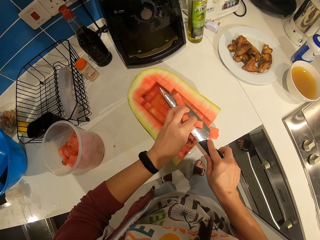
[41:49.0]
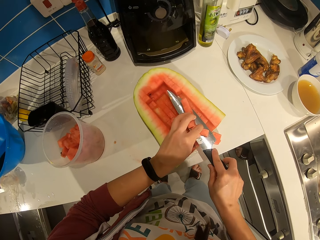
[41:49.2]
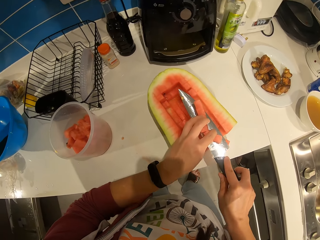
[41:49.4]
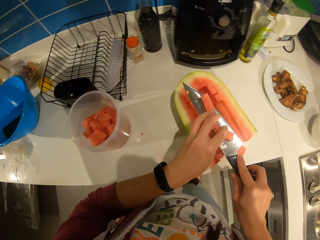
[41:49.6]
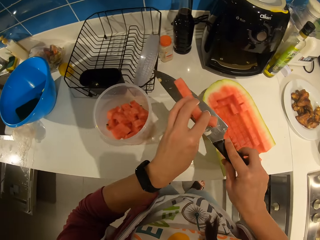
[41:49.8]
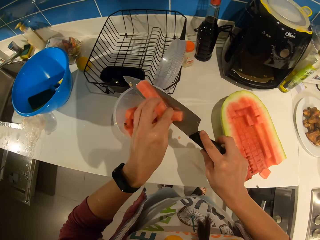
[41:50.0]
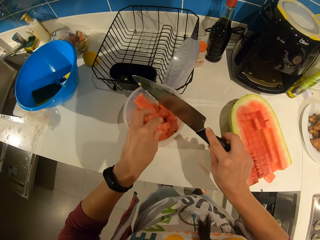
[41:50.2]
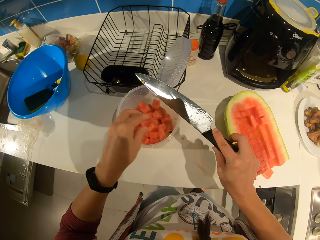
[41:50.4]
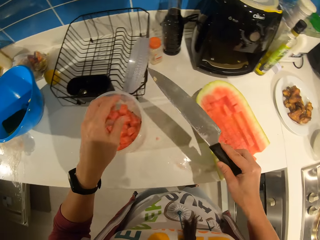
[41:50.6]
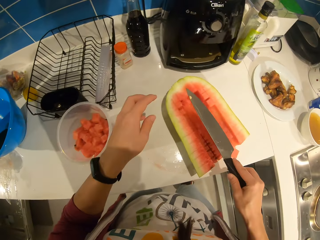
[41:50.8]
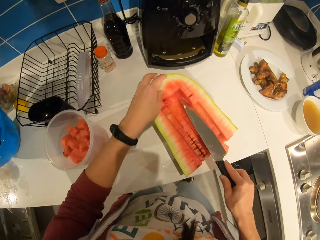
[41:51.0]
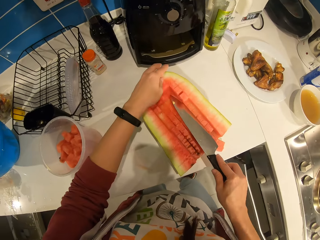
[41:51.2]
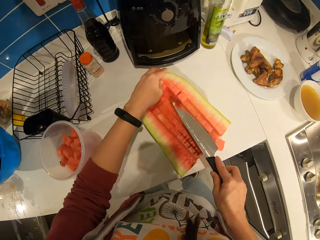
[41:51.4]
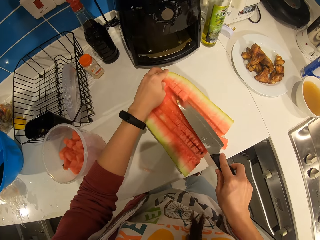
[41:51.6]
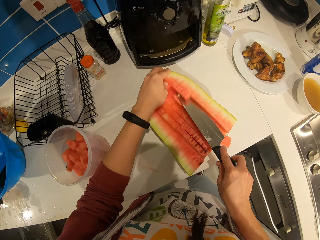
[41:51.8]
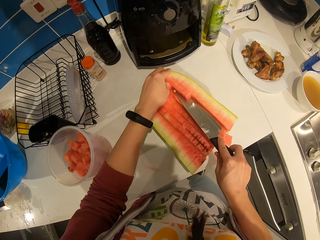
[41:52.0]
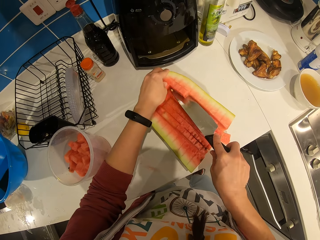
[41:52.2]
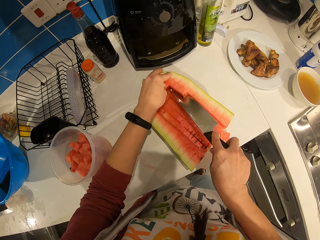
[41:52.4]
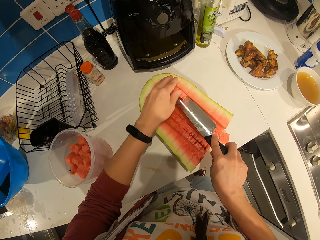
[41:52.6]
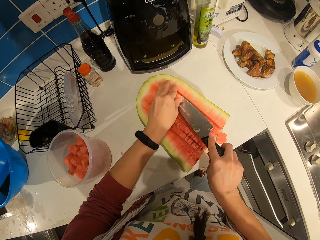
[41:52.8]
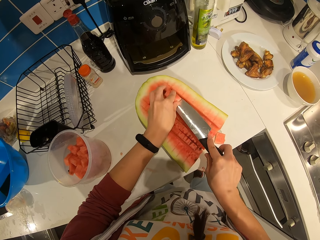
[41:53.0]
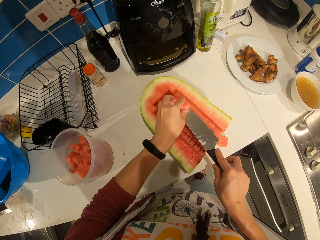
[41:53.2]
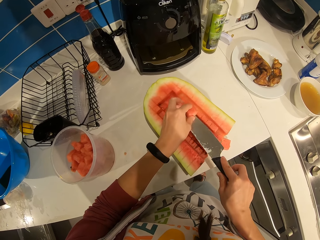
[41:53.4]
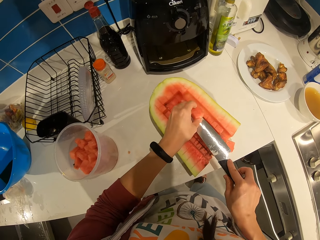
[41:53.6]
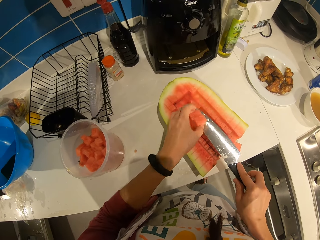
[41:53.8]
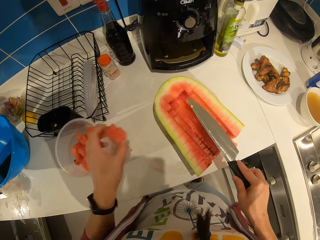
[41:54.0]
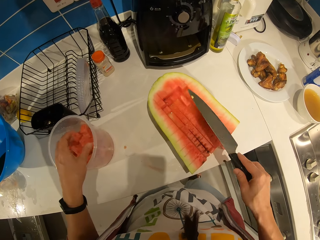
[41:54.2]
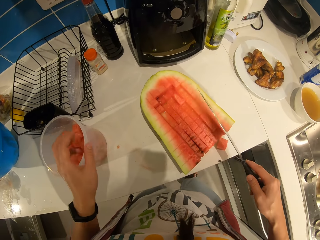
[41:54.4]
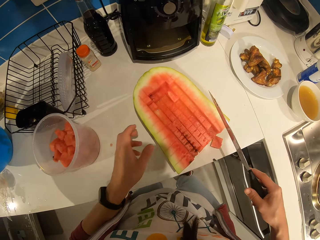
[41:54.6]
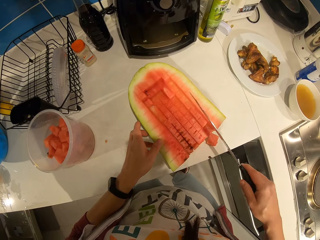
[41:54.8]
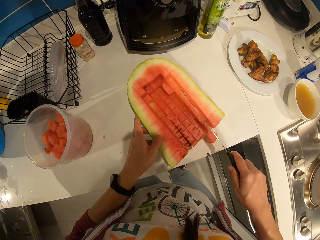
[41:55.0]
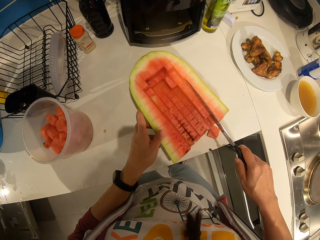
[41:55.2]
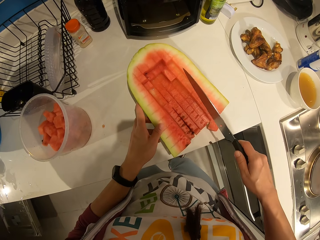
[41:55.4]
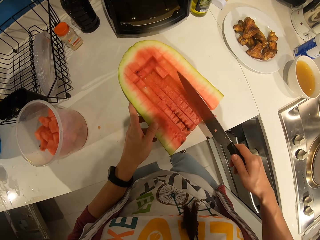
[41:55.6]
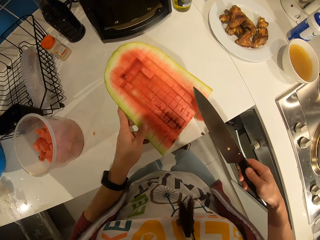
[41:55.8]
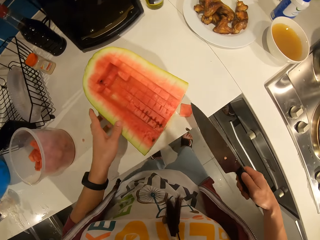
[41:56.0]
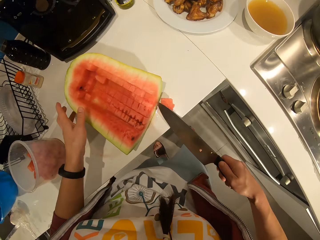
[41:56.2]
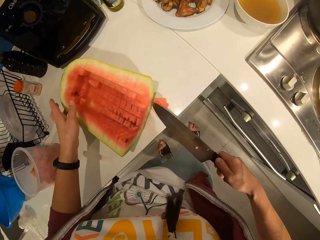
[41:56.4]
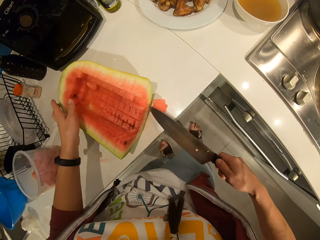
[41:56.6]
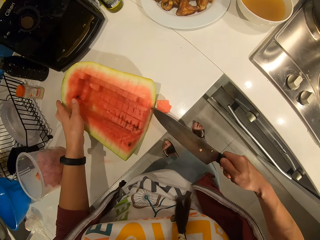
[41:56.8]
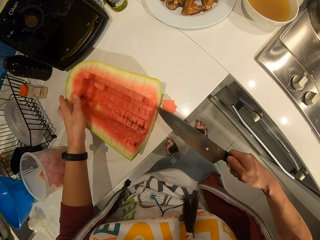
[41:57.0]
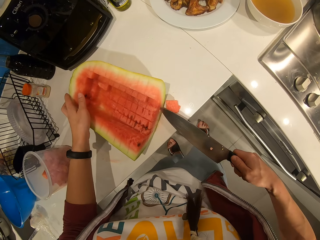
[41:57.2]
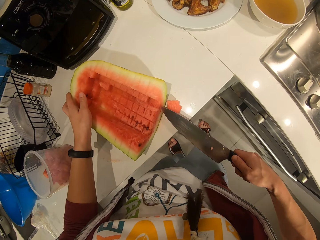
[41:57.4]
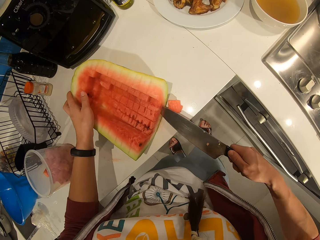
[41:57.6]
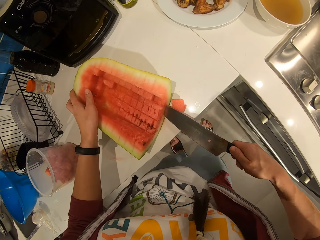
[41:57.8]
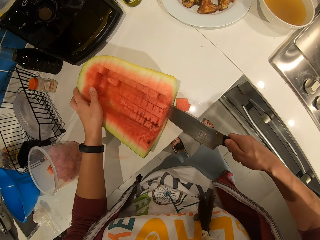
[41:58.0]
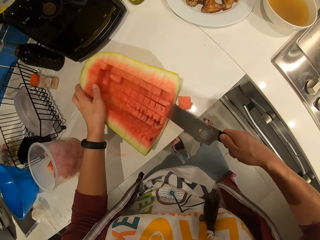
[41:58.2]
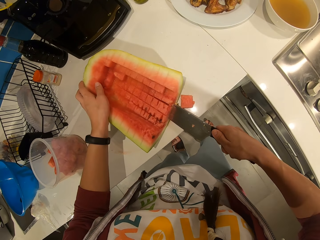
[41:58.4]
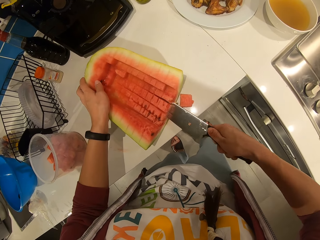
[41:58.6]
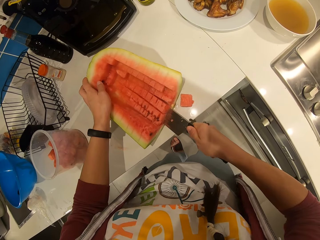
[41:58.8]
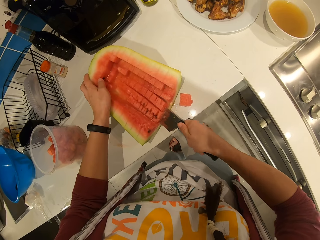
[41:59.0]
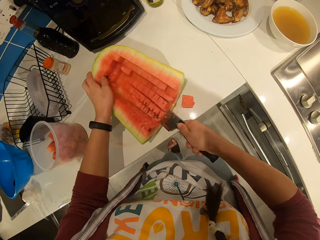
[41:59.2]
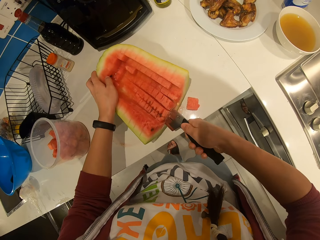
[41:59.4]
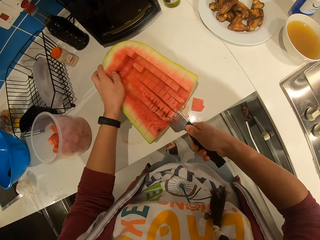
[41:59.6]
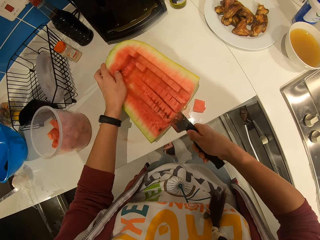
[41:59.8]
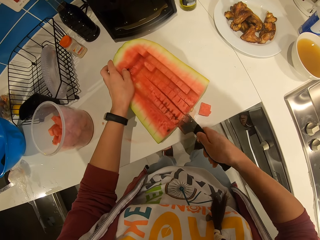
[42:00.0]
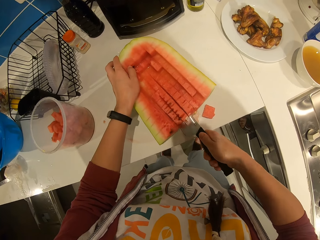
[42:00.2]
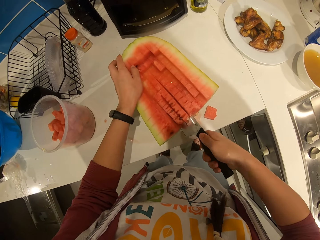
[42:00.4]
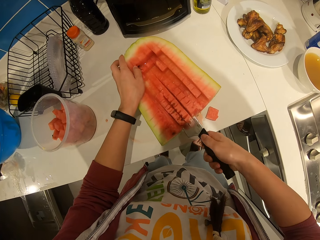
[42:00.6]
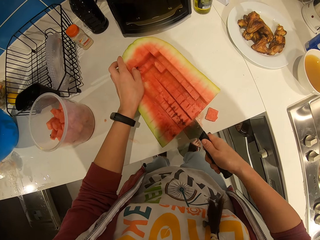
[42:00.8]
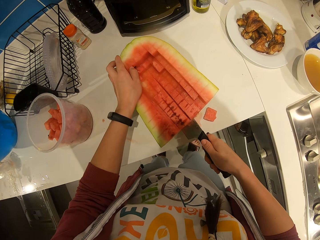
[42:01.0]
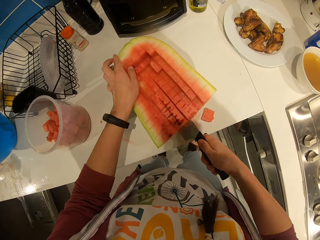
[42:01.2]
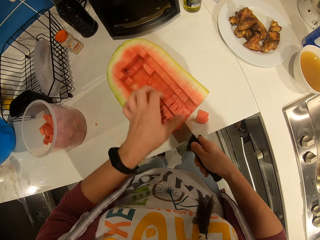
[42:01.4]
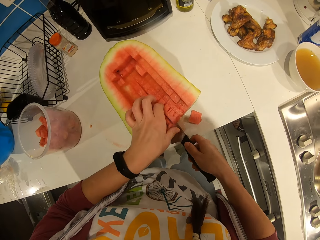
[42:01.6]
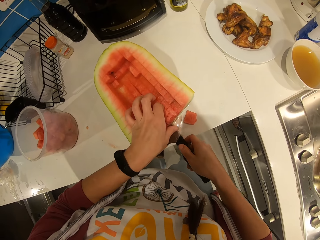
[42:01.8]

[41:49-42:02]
The camera wearer picks the pieces of watermelon and puts the pieces of watermelon in the plastic container. They cut through the watermelon with the knife. They pick the pieces of watermelon and put the pieces of watermelon in the plastic container. They hold the watermelon. They cut through the watermelon with the knife.

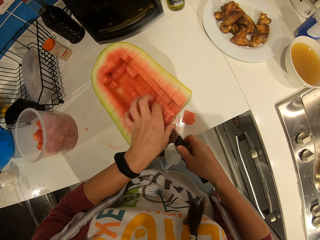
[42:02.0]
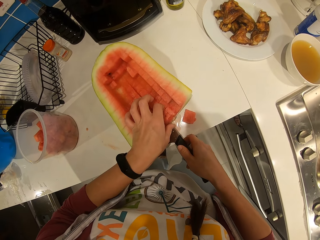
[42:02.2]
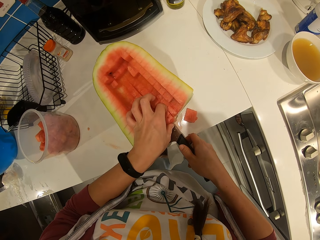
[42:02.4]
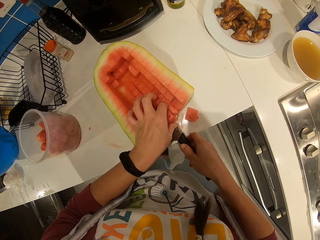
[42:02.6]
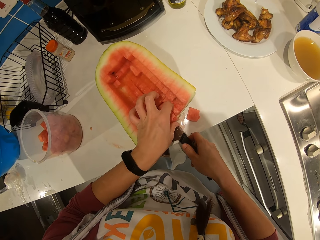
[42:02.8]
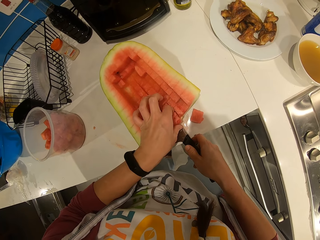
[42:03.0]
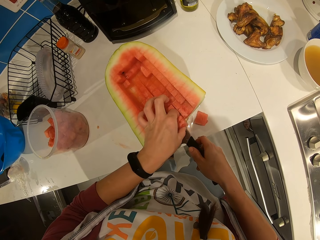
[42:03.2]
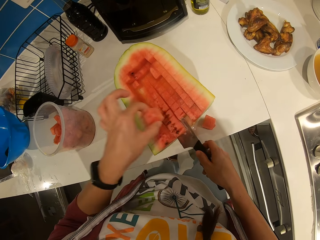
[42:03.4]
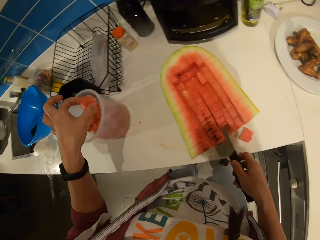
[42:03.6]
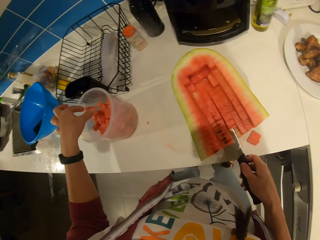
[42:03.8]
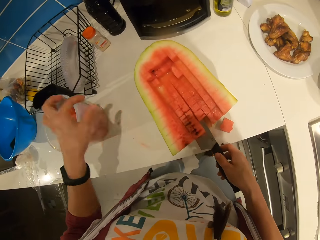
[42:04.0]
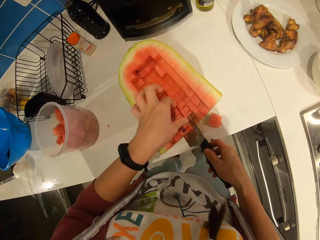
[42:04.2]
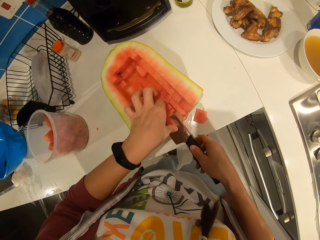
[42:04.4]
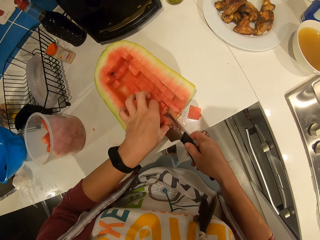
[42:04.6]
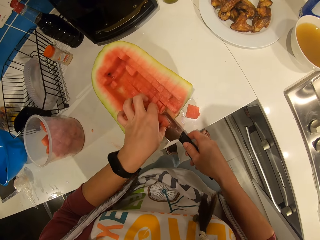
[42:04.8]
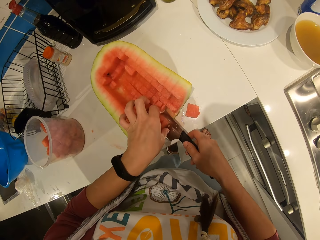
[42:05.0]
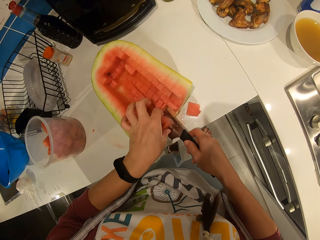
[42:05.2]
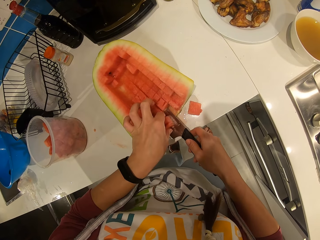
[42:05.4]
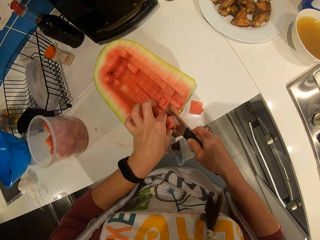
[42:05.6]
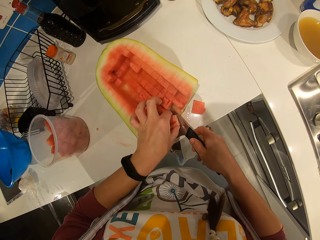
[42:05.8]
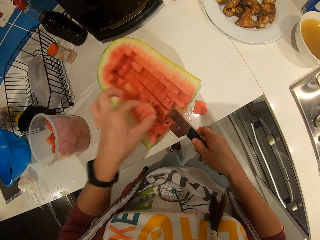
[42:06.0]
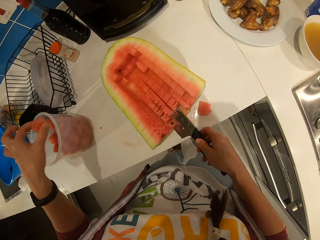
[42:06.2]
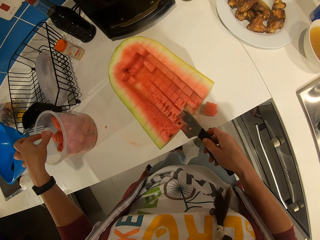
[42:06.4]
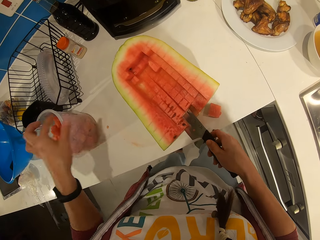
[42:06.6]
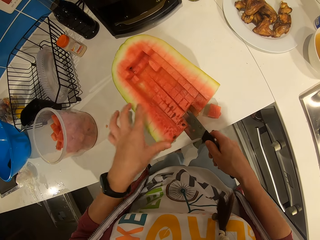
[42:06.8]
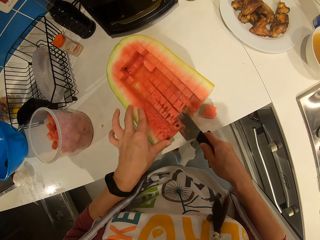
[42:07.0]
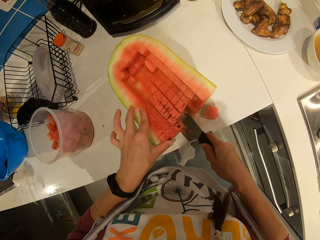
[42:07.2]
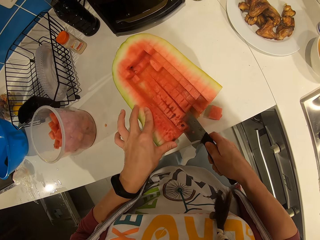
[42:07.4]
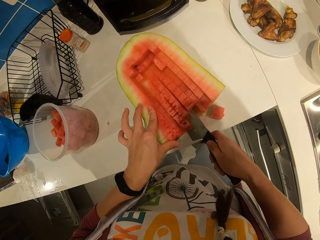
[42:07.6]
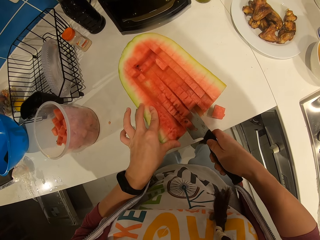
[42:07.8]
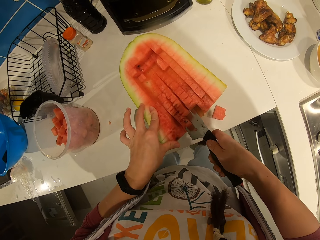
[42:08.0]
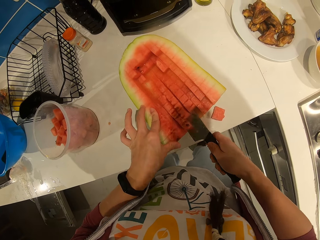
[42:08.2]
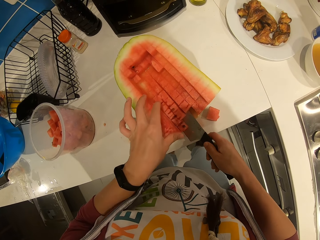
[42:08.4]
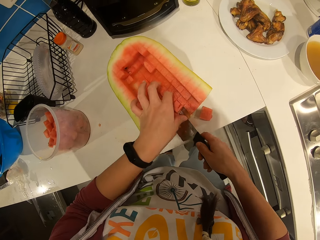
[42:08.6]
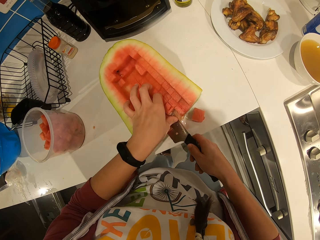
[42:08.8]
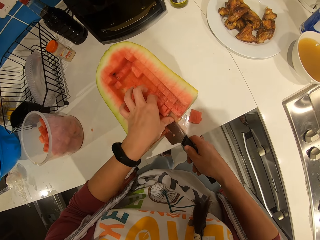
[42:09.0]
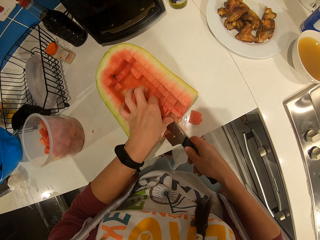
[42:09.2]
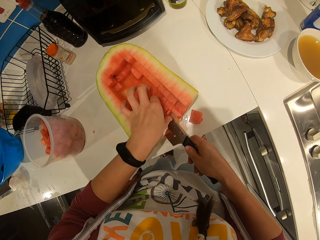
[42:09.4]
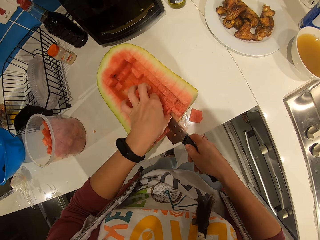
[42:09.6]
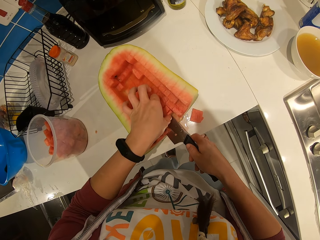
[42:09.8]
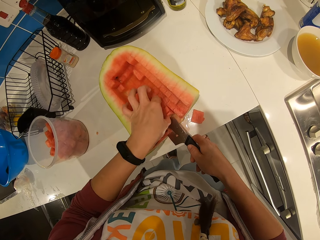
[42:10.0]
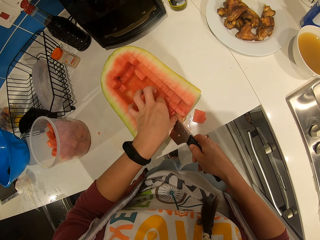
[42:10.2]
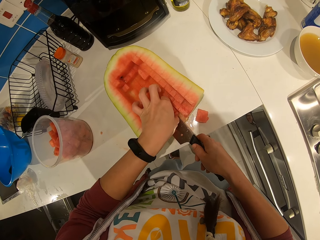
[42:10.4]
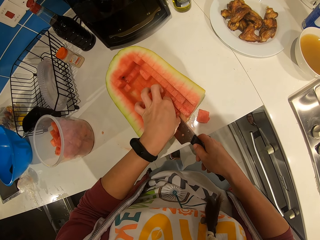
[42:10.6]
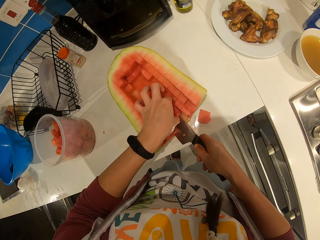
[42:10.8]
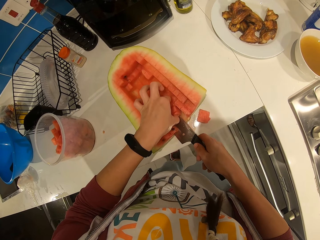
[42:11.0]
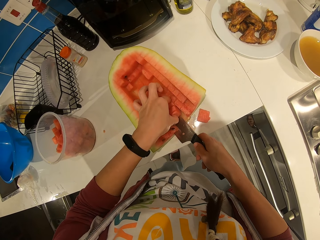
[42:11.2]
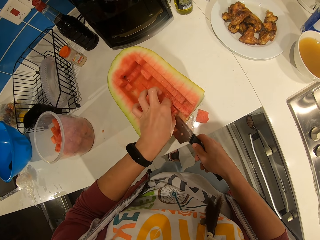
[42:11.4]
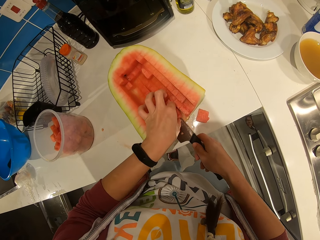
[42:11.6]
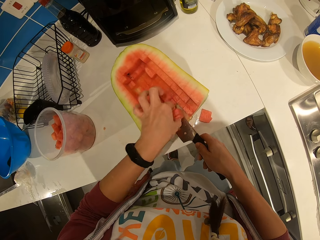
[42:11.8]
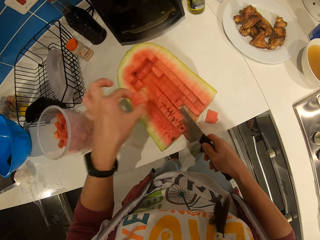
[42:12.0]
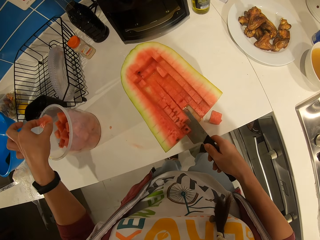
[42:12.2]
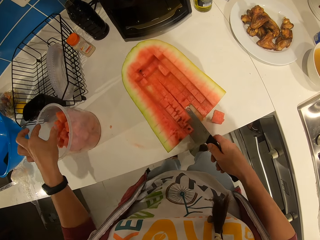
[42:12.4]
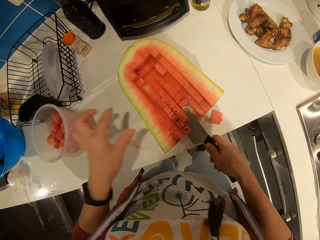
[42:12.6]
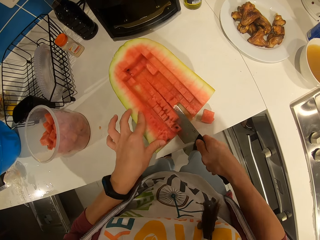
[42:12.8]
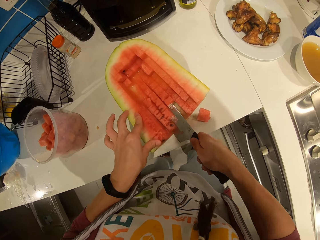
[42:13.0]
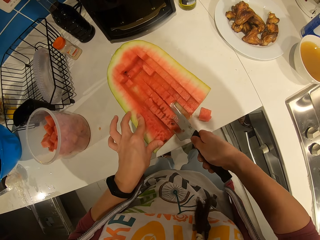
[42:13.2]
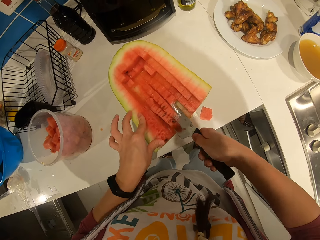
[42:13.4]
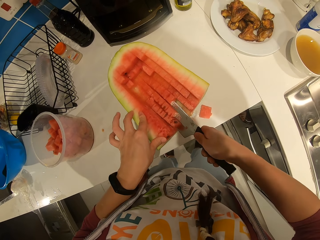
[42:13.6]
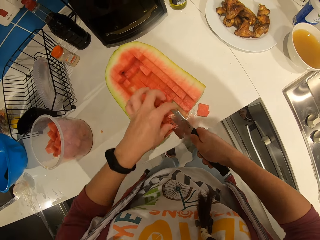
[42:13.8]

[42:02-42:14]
The camera wearer picks the pieces of watermelon and puts the pieces of watermelon in the plastic container with his hand. He picks the pieces of watermelon and puts the pieces of watermelon in the plastic container with his hand. He cuts through the watermelon with the knife. He picks the piece of watermelon and puts the pieces of watermelon in the plastic container with his hand. He cuts the watermelon.
